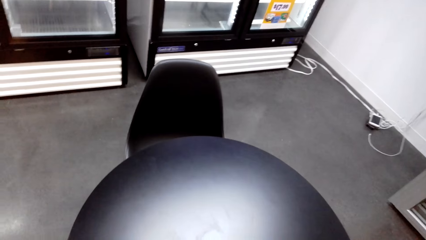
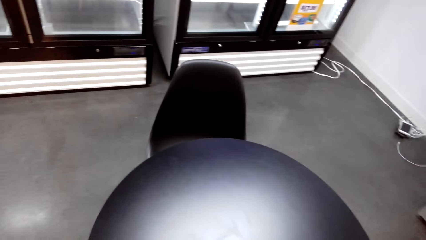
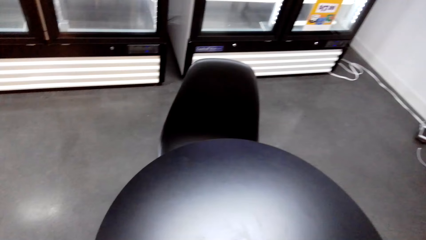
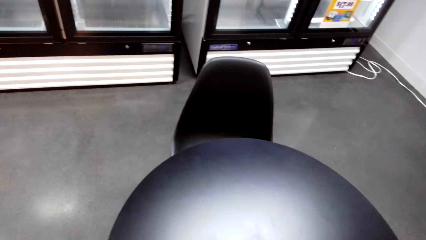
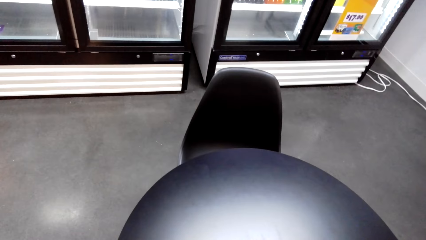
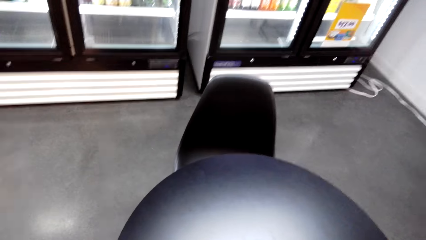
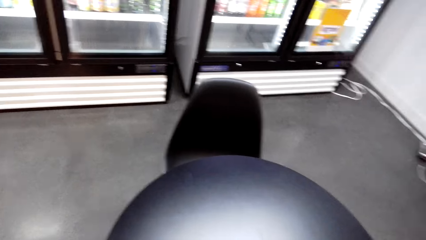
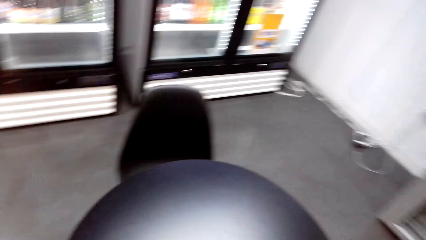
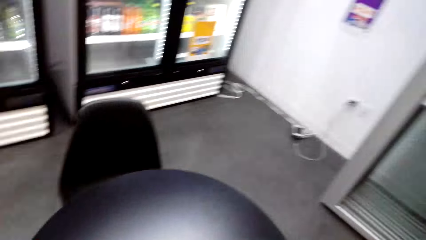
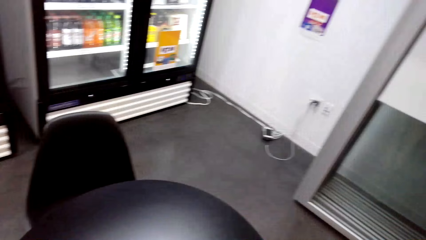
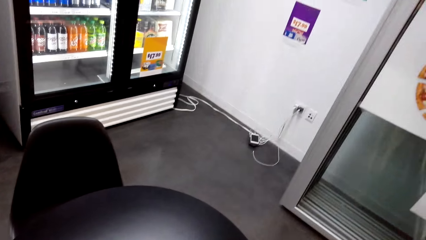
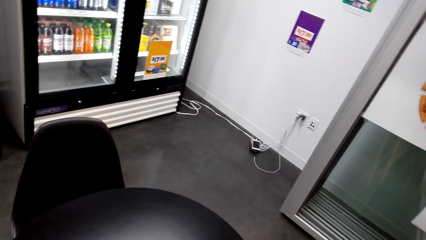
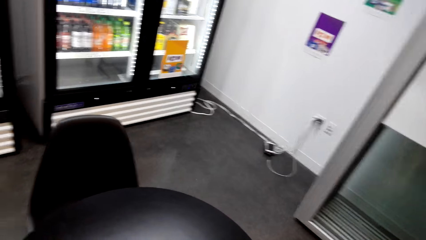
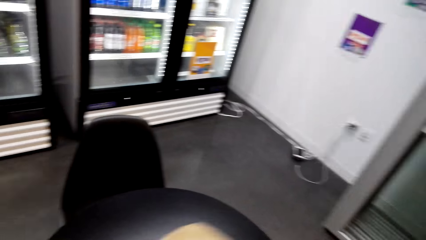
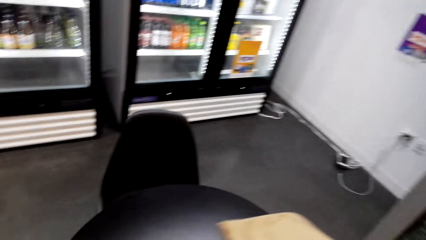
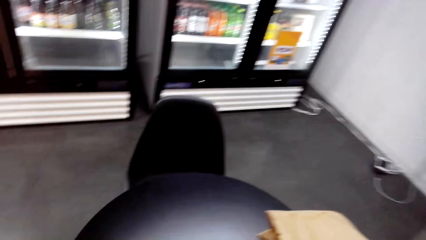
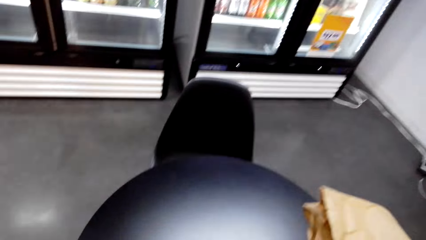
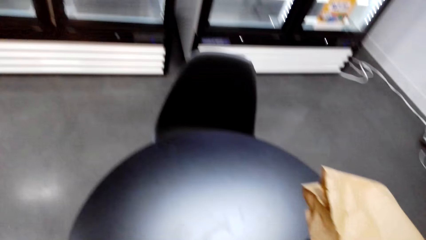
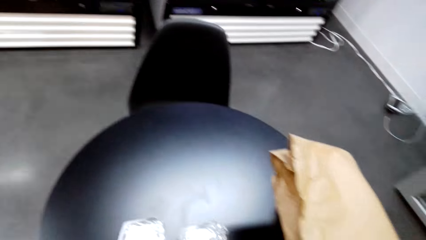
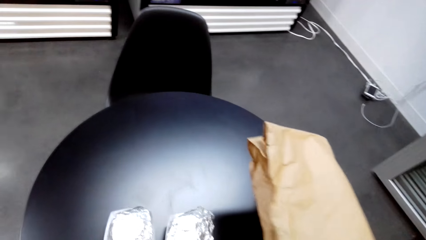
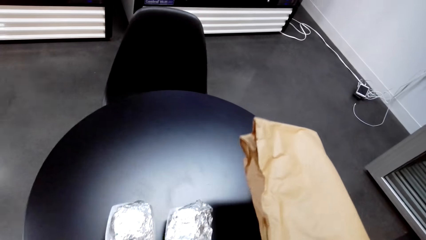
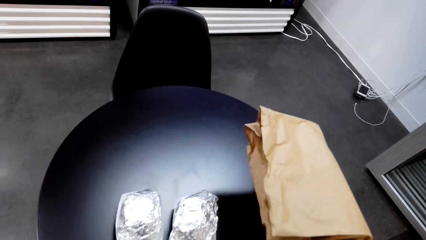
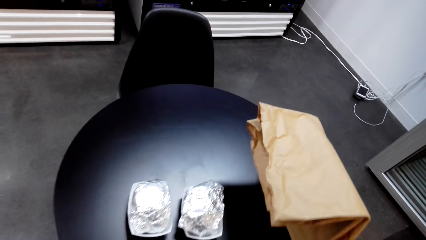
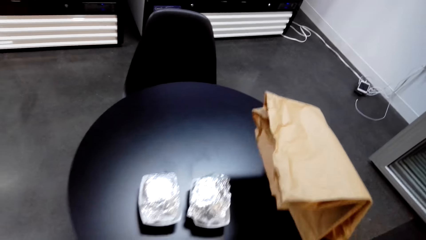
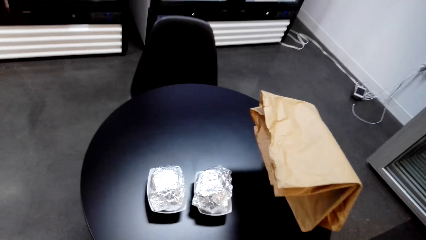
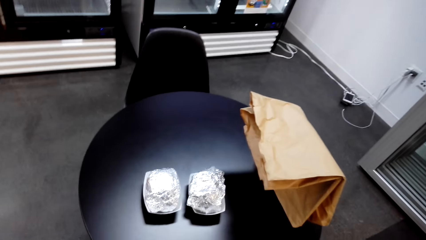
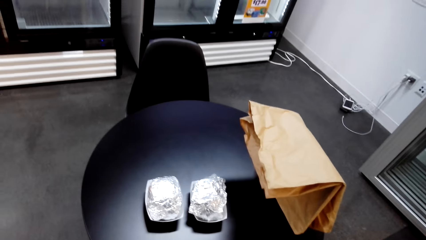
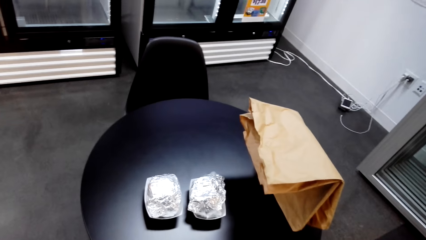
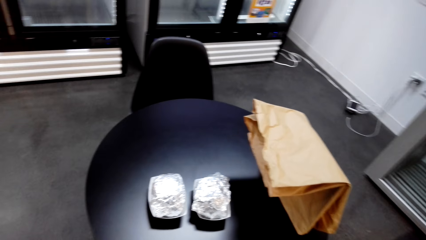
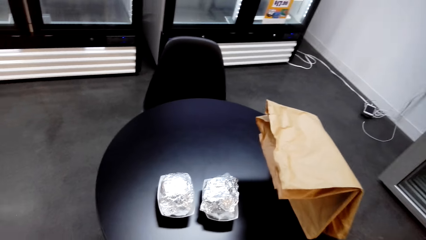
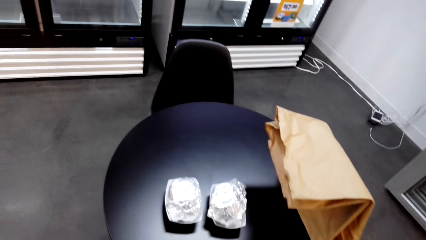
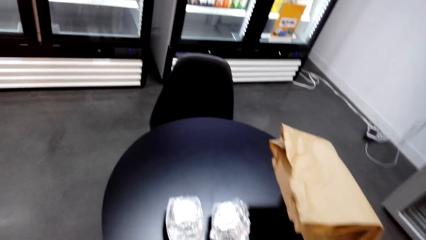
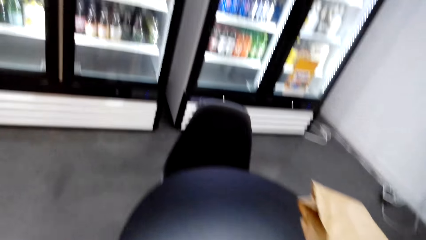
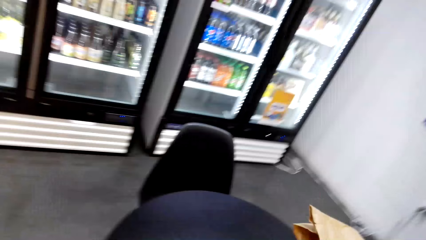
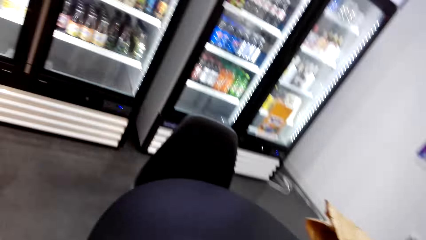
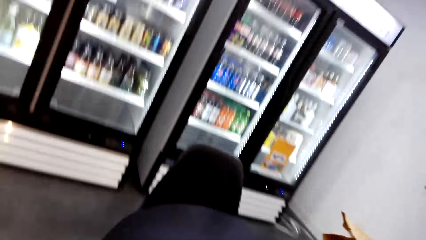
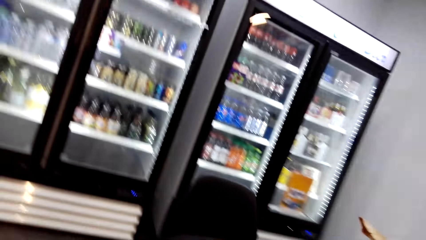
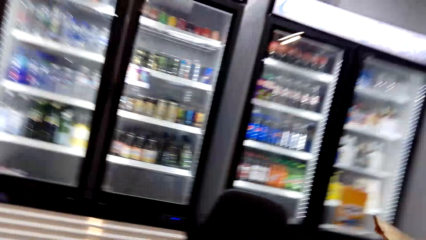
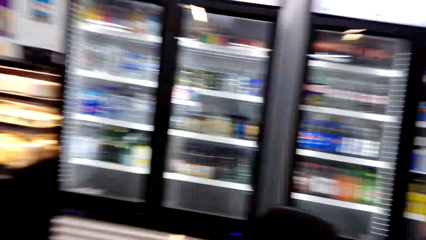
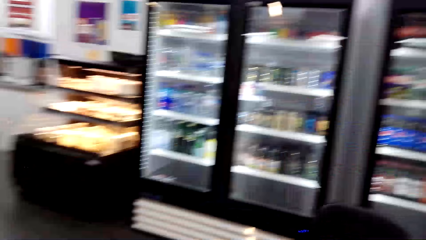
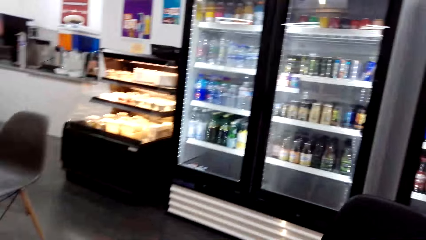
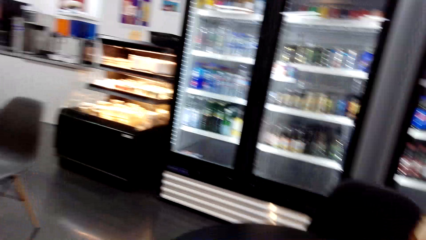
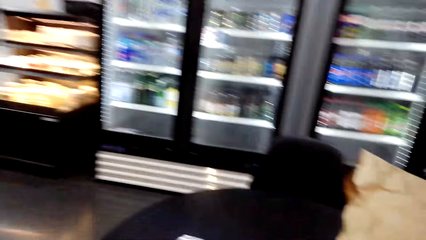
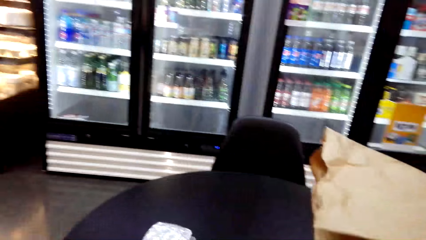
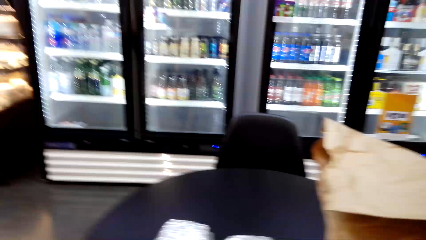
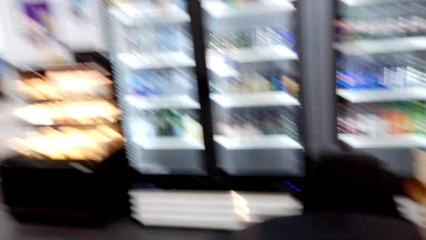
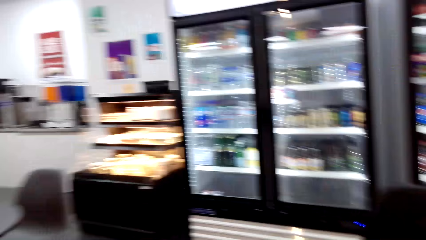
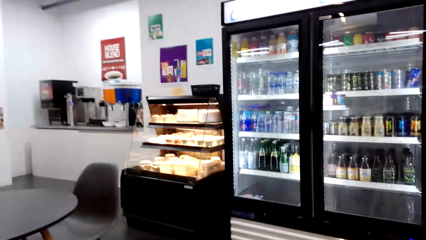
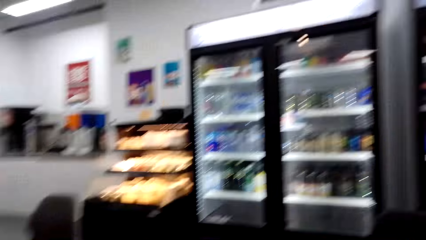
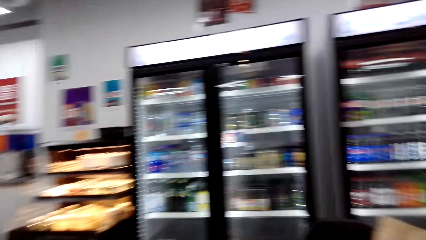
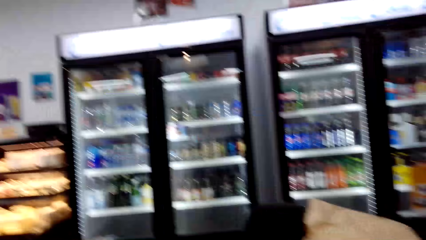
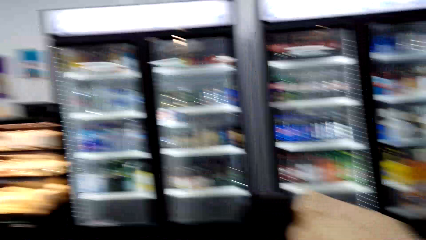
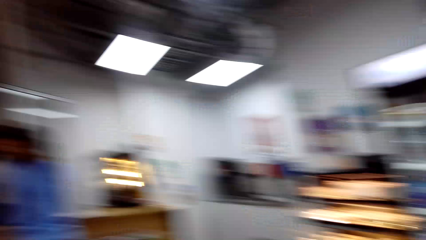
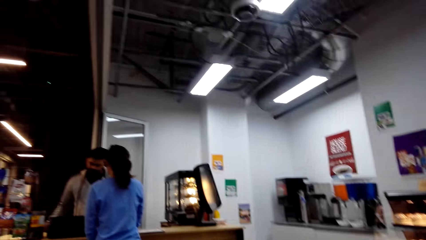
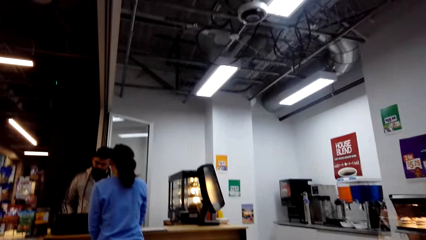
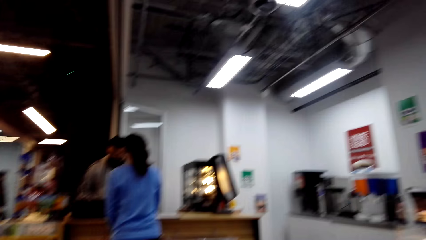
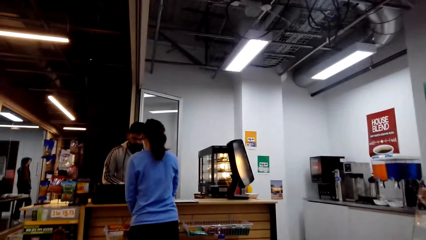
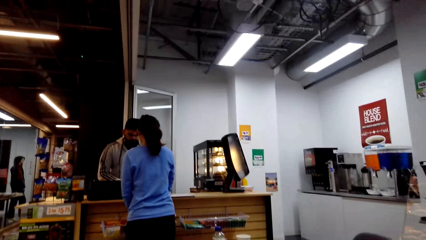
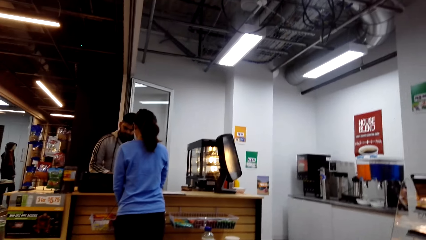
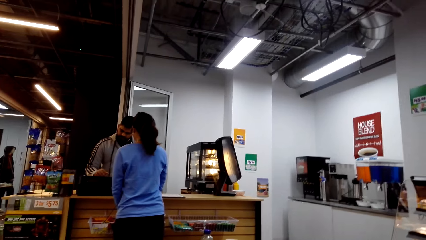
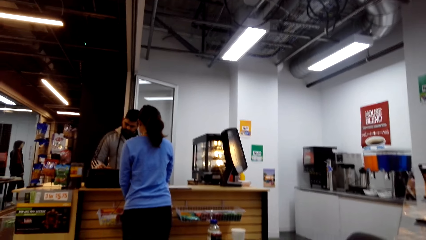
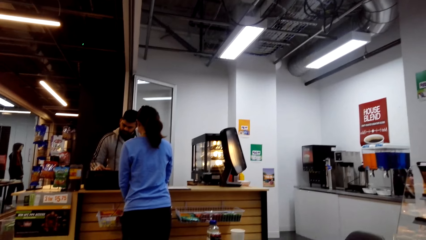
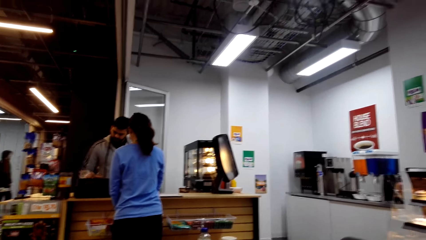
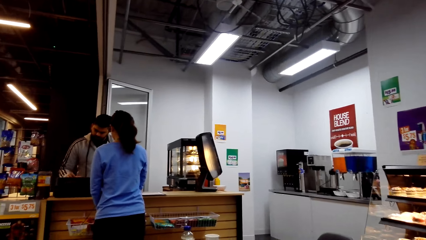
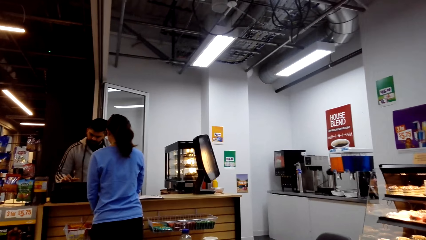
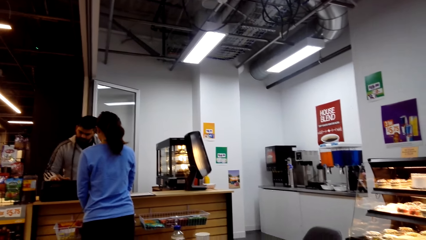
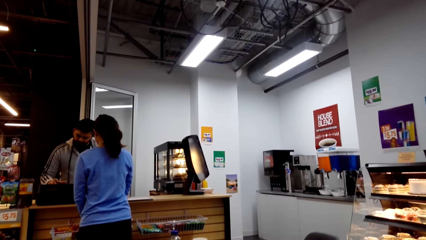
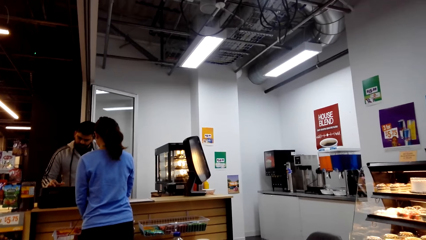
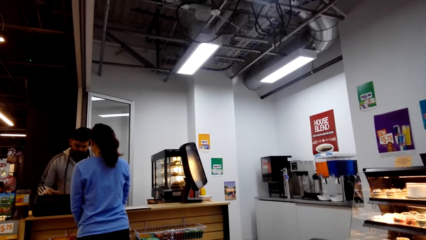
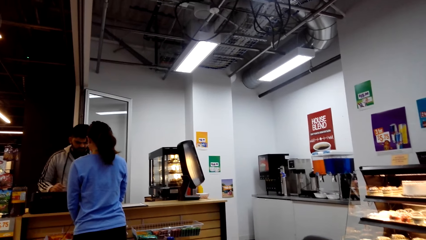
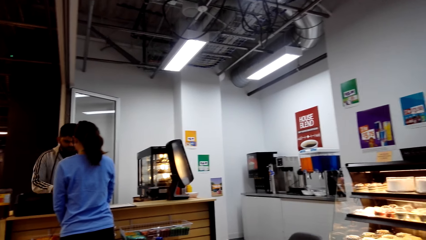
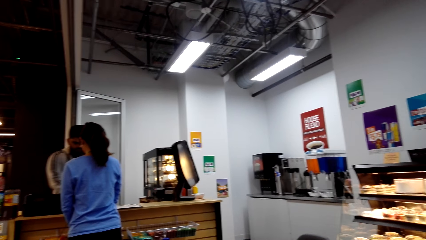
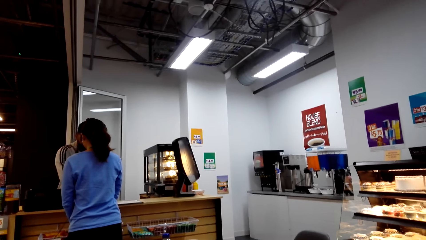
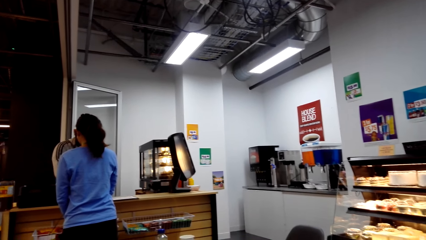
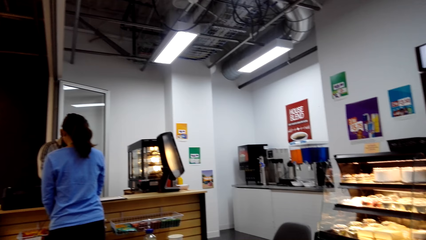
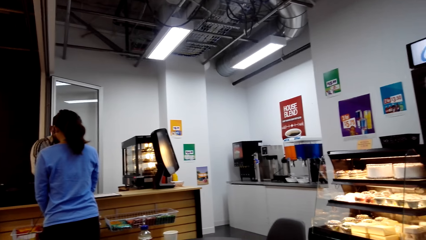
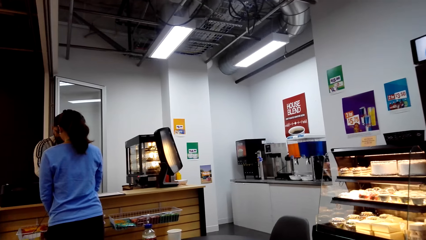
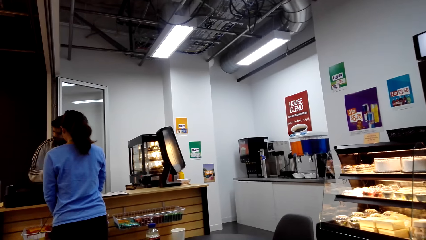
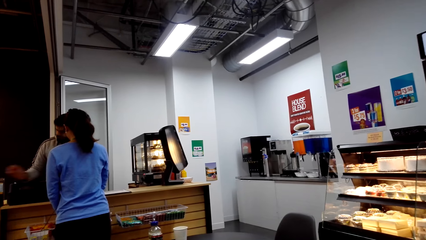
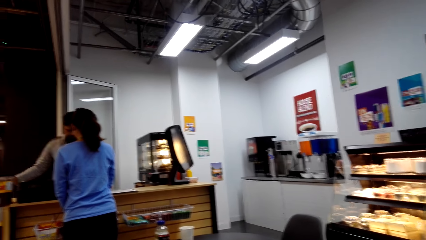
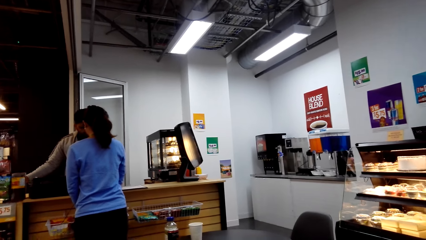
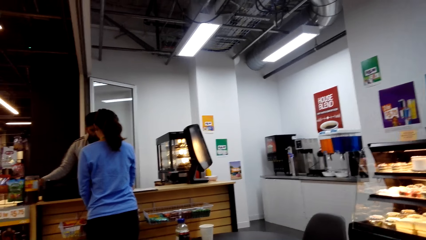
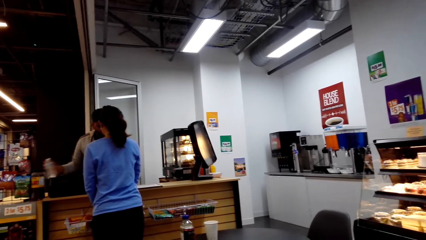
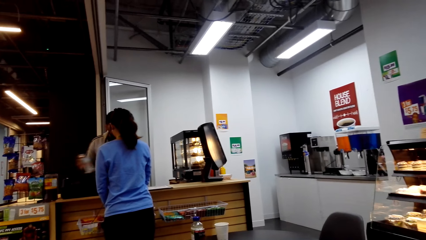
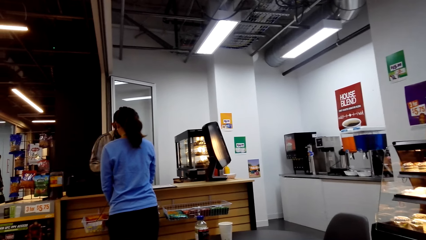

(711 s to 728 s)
The camera wearer places the grocery bag on the table. They place burgers on the table. They sit down. They look at the counter.
